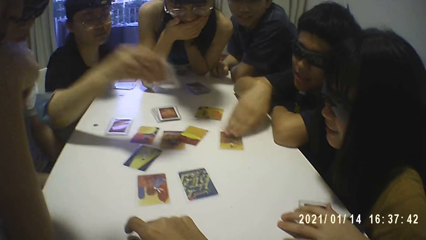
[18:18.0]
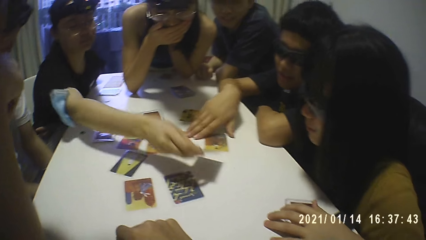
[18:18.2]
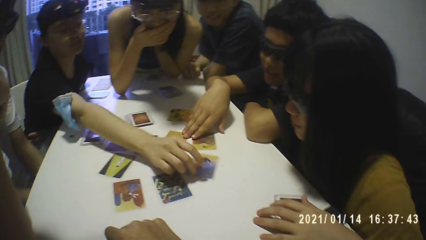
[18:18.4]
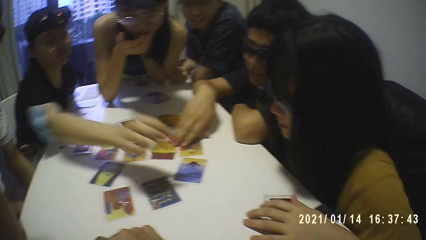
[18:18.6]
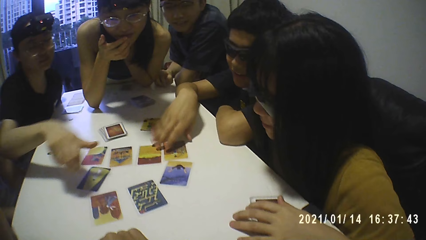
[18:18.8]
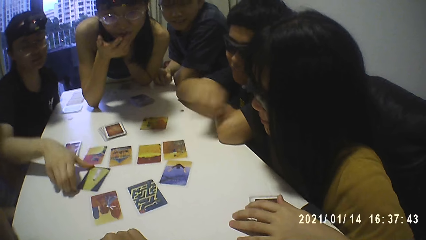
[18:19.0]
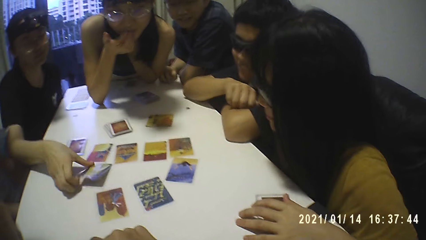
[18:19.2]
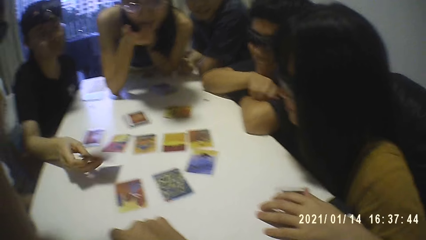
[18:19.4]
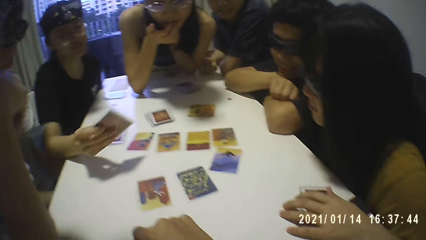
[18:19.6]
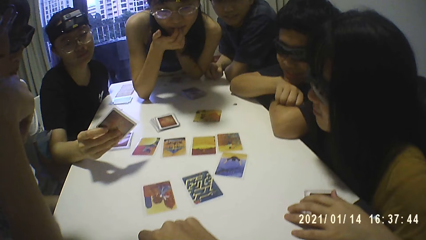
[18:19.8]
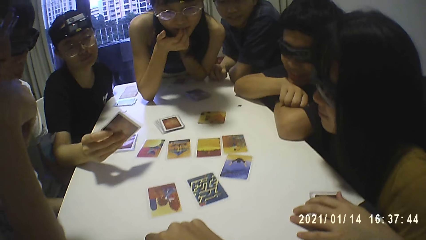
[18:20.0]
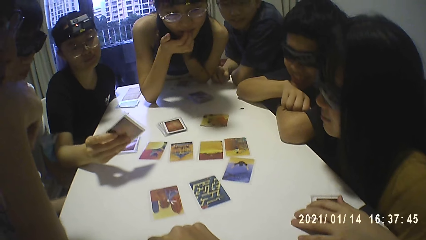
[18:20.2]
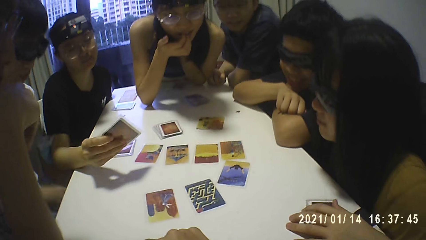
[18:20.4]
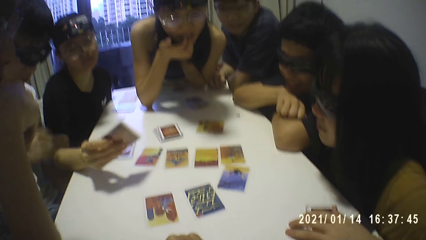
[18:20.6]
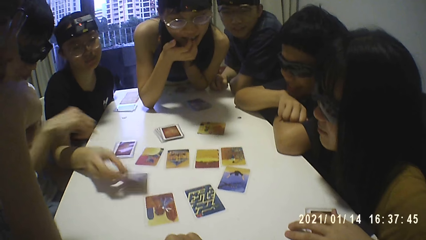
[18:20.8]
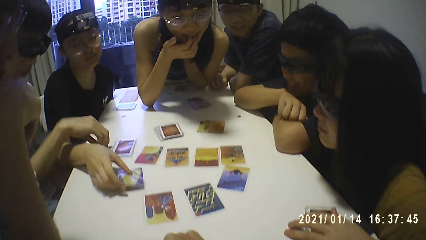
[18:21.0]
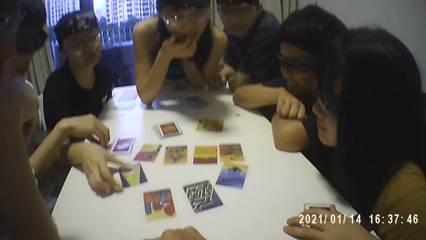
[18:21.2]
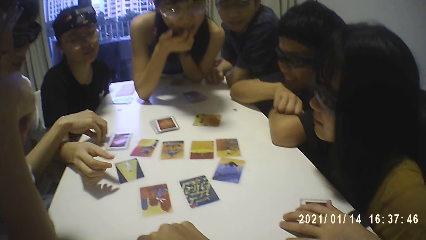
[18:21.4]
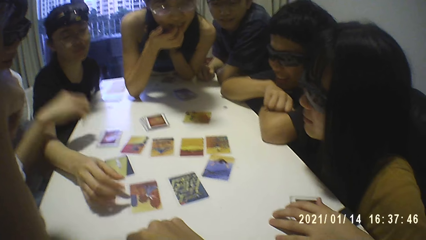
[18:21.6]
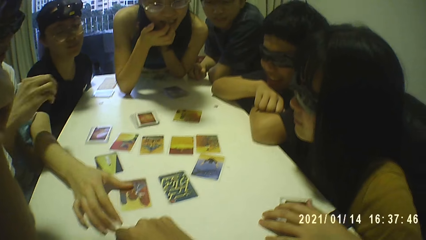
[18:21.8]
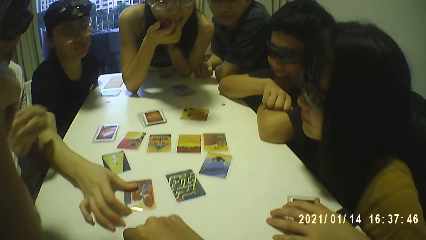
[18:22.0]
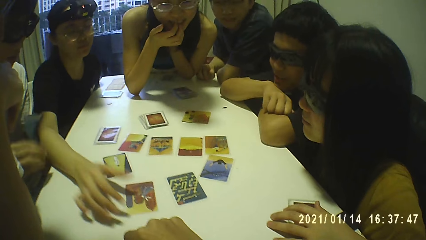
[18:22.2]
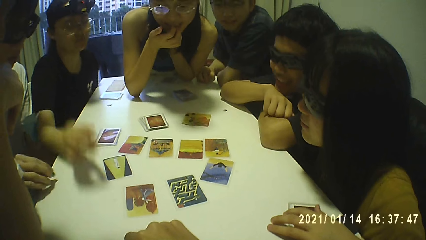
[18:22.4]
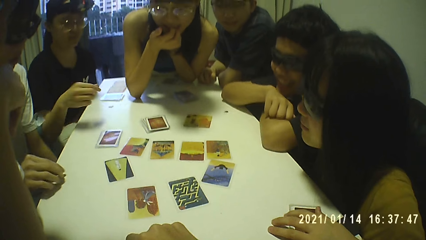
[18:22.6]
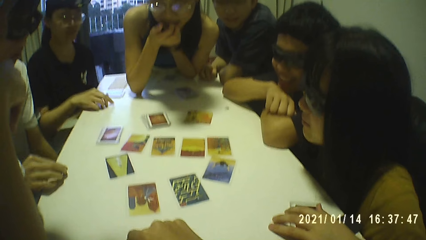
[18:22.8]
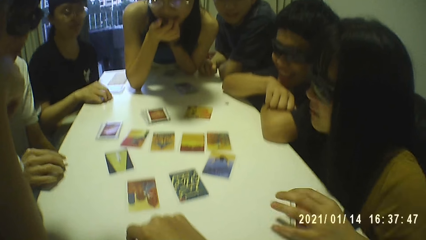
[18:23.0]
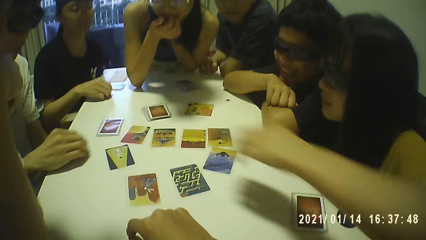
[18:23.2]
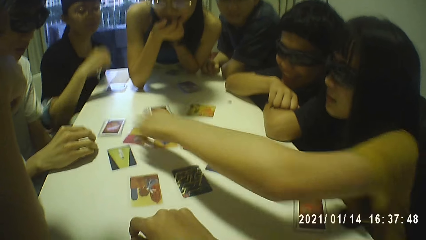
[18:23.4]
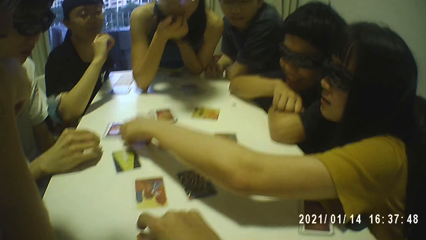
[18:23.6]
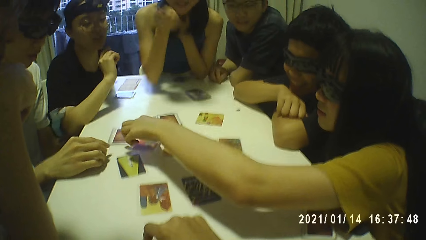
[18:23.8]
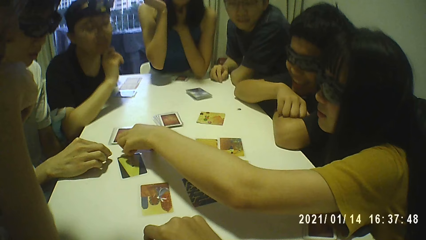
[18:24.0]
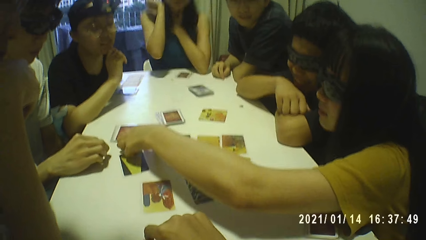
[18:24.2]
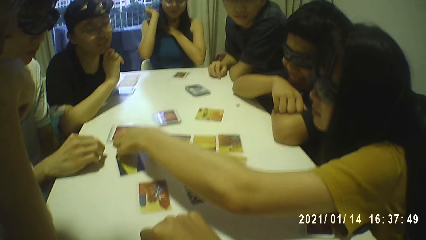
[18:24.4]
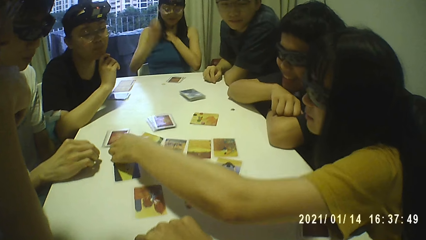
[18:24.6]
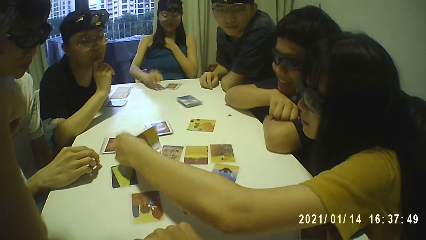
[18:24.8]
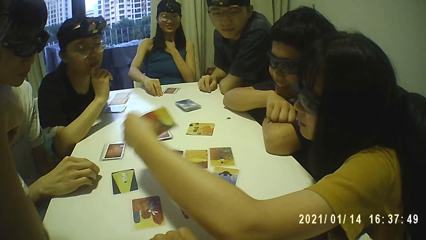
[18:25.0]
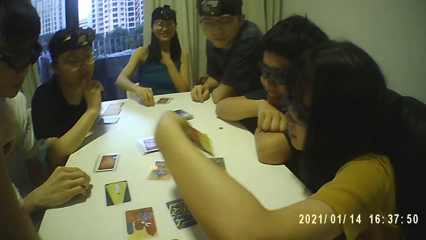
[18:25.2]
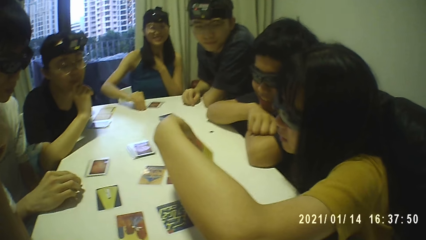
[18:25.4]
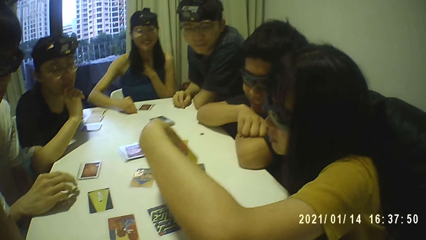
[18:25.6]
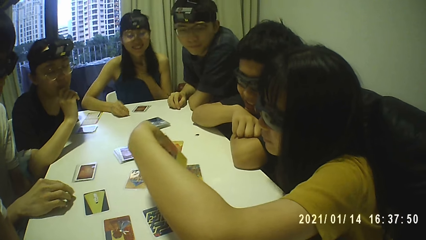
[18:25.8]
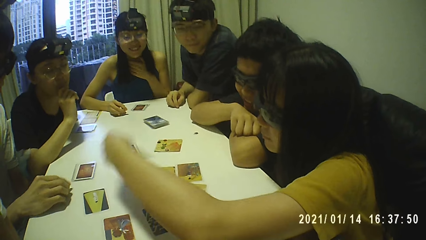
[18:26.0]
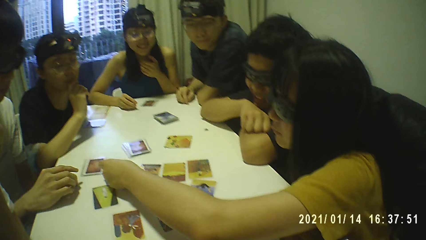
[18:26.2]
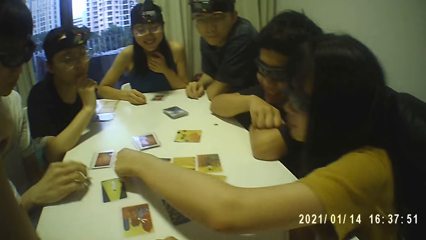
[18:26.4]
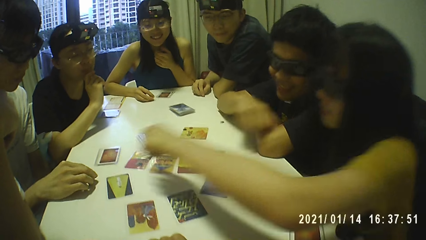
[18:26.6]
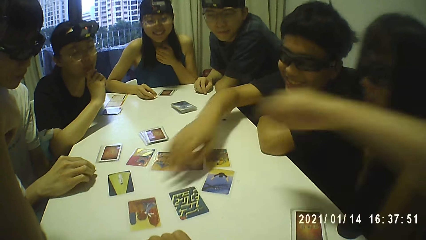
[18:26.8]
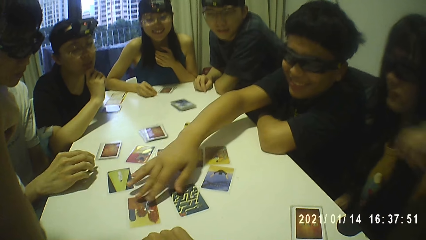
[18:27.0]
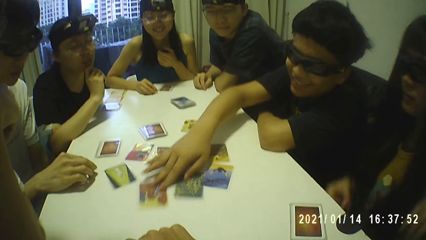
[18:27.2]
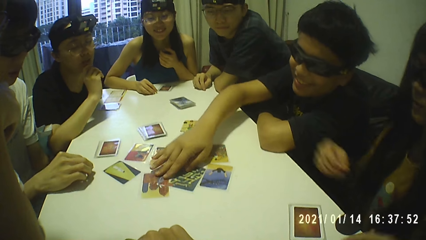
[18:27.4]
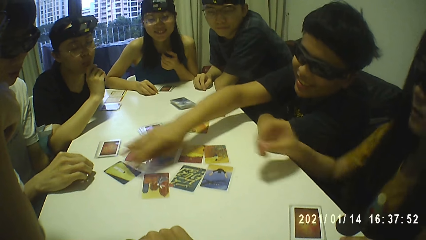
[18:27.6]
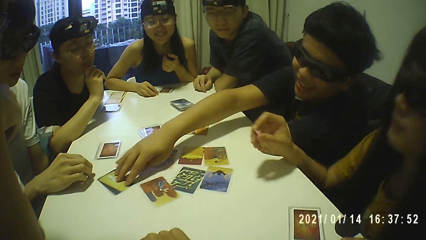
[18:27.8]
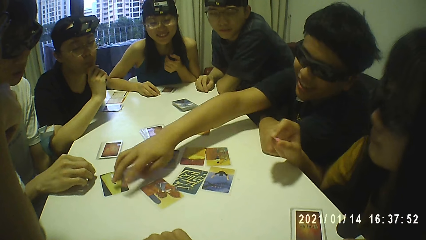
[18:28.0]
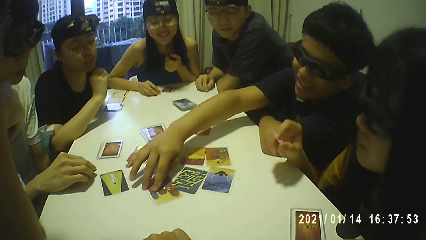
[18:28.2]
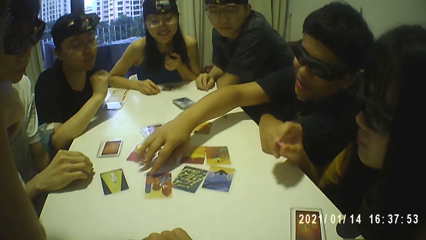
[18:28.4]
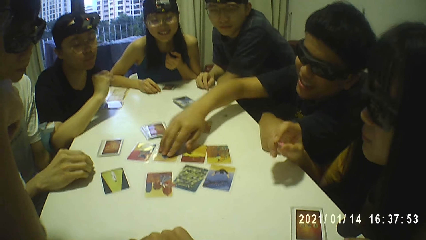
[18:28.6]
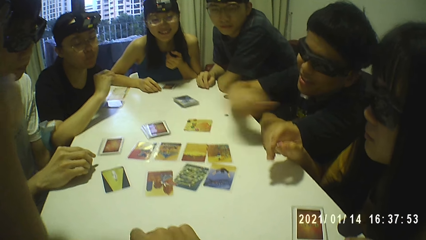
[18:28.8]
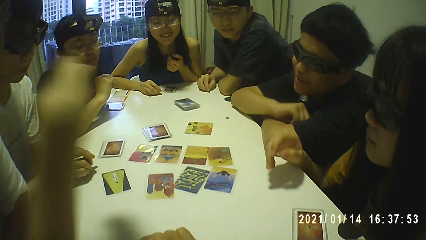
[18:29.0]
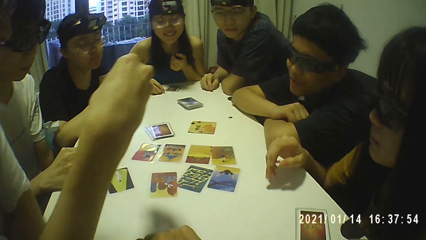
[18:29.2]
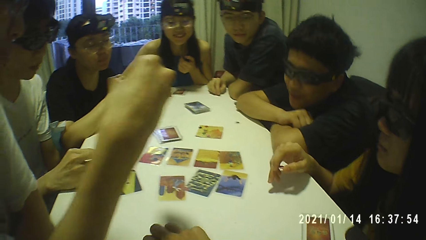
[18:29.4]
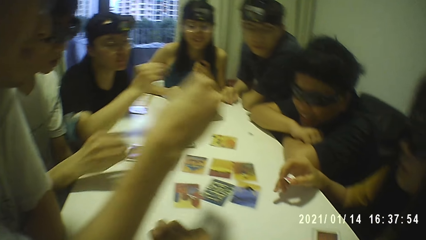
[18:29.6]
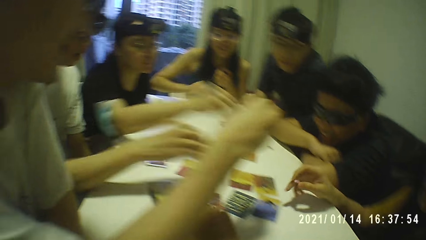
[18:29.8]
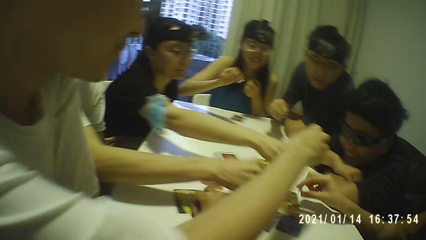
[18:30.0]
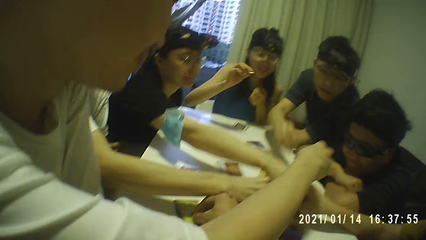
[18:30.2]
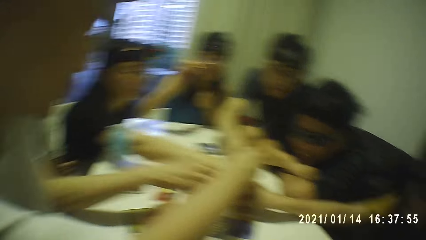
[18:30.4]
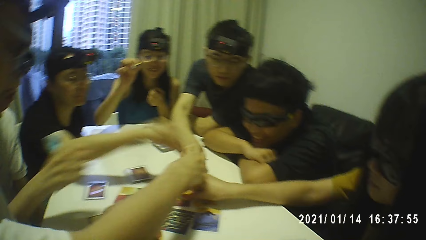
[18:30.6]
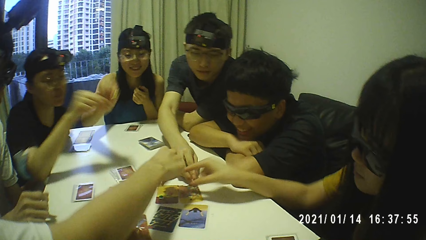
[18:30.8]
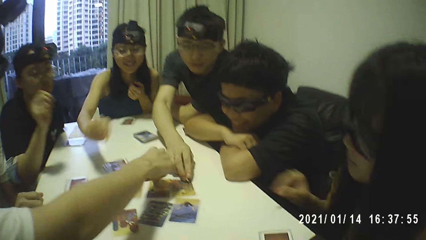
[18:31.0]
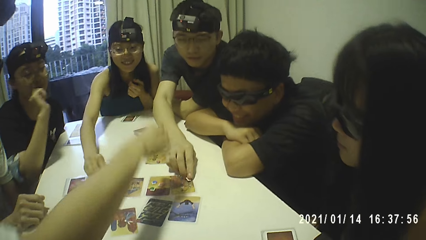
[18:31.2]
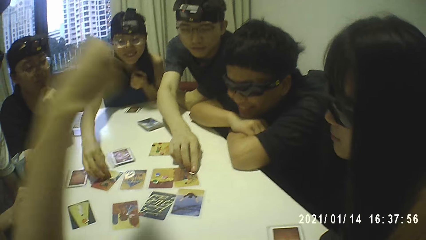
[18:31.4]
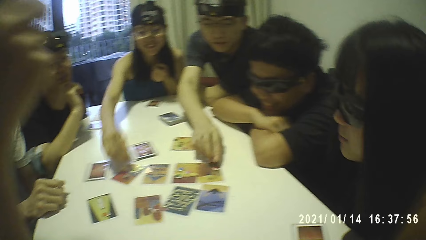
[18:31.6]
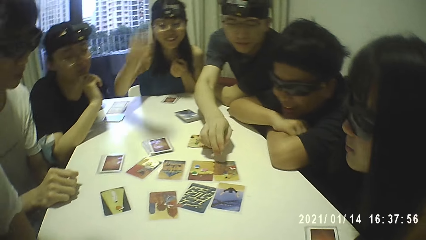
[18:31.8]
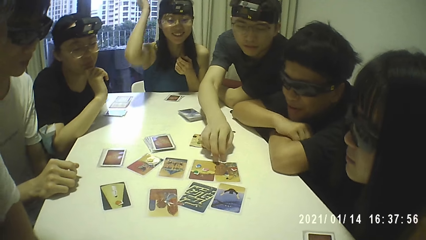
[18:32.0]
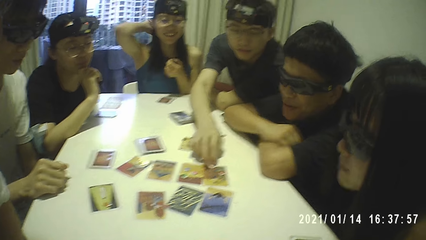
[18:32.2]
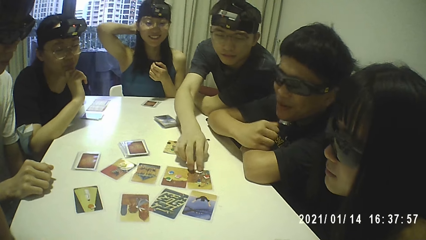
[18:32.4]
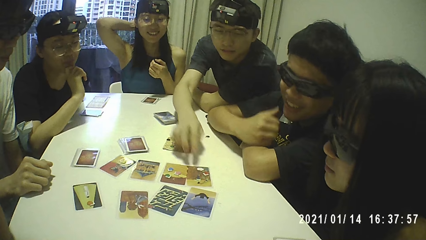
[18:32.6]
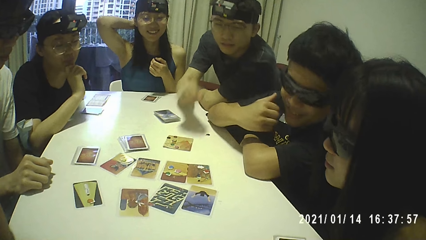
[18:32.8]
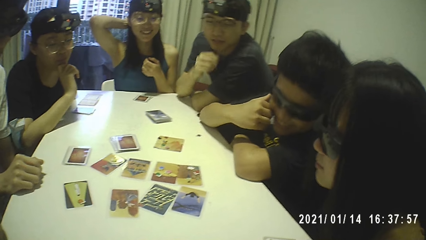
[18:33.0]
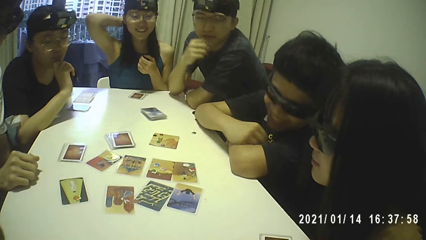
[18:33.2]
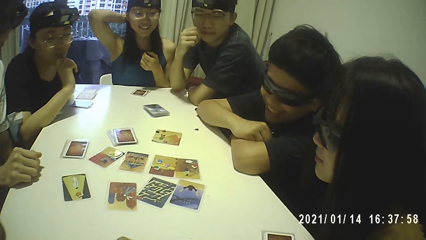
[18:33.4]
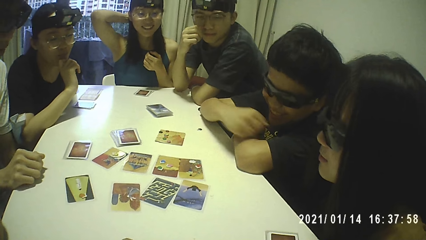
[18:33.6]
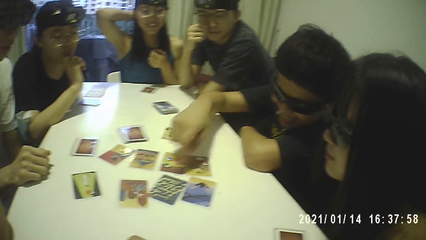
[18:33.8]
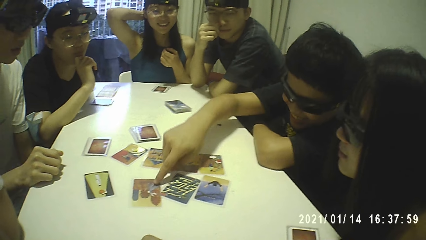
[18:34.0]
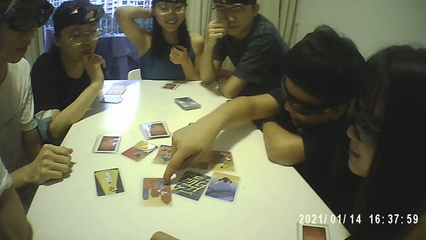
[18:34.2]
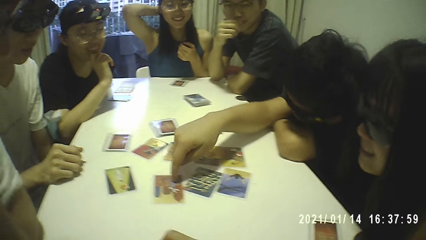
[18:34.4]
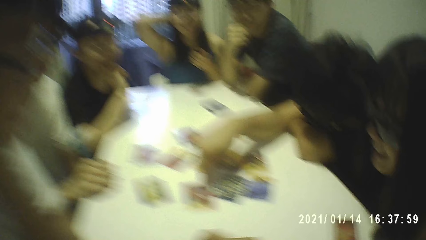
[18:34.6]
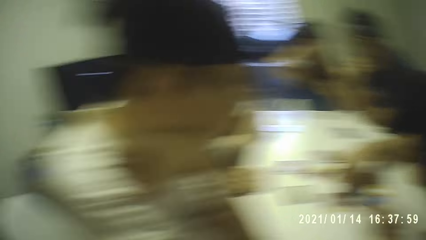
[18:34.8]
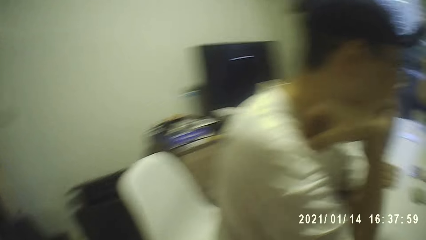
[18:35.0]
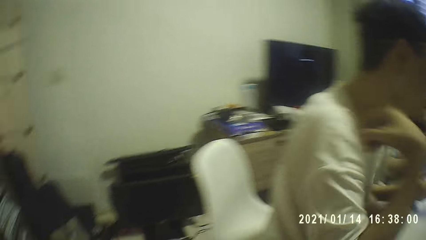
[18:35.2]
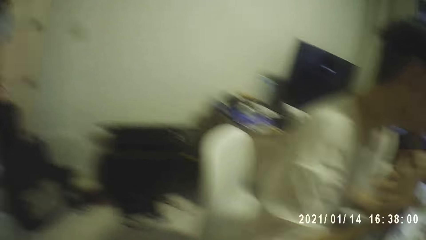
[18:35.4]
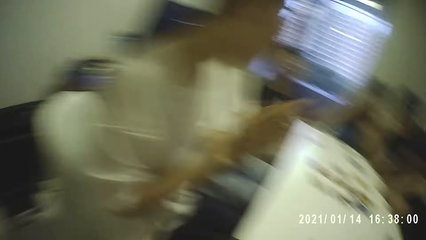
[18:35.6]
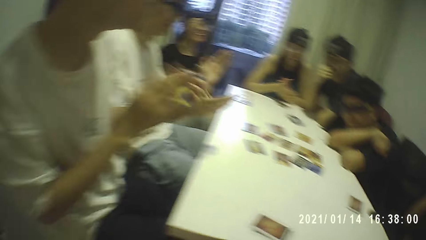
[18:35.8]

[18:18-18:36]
The man moves the card on the table with his right hand. The woman drops the card in her right hand on the table. The woman picks the card from the table with her right hand. The woman drops the card in her right hand on the table. Another man picks a token from the table with his right hand. The woman moves the card on the table with her right hand. The woman picks the token from the table with her right hand. Another woman picks a card from the table with her left hand. The second man bounces the token in his right hand on the table. A third woman picks a token from the table with her right hand. The second woman drops the card in her left hand on the table. The first man moves the card on the table with his right hand repeatedly. The second man drops the token in his right hand on the card. The second woman drops a token in her right hand on the card. The first woman drops the token in her right hand on the card. A third man drops a token in his right hand on the card. A fourth man drops a token in his right hand on the card. The third woman drops the token in her right hand on the card. The first man touches the card on the table with his right hand.
